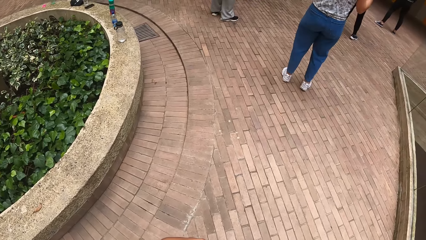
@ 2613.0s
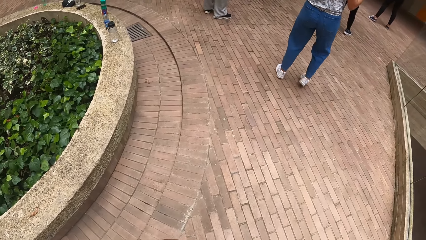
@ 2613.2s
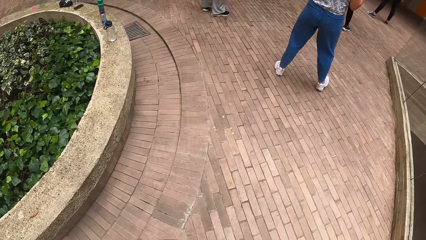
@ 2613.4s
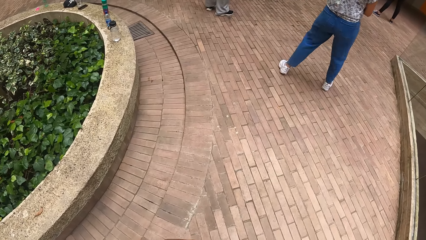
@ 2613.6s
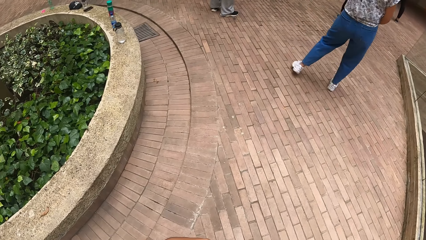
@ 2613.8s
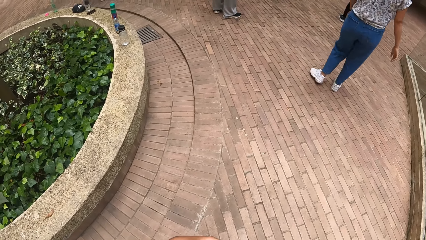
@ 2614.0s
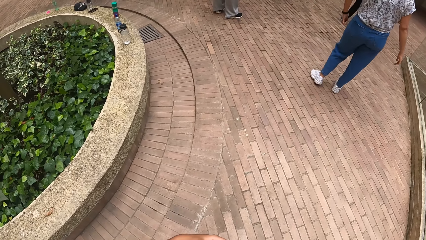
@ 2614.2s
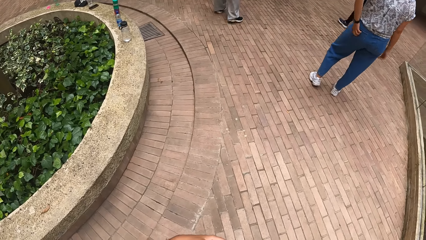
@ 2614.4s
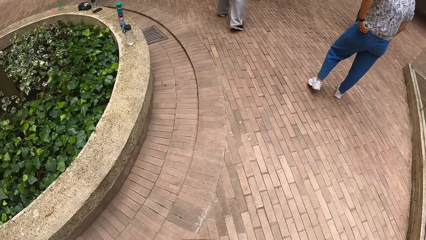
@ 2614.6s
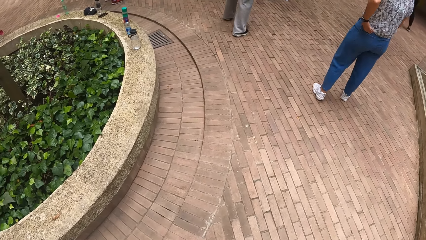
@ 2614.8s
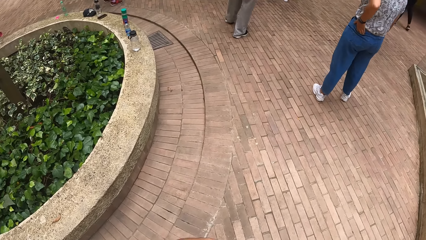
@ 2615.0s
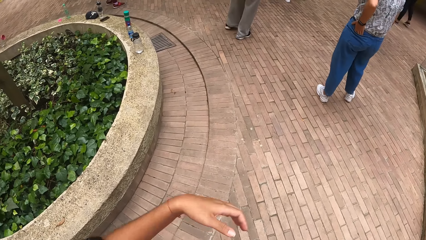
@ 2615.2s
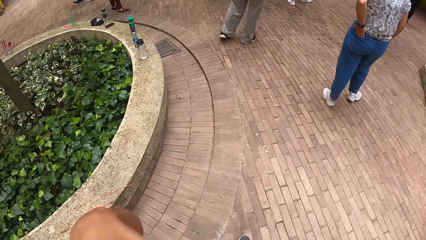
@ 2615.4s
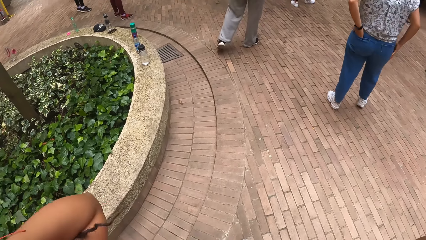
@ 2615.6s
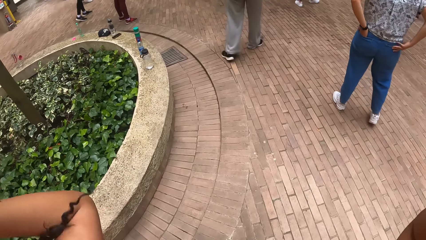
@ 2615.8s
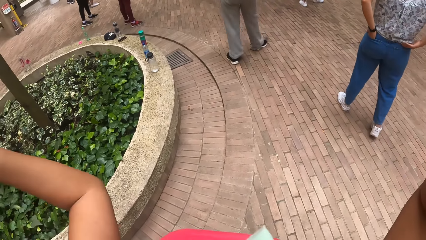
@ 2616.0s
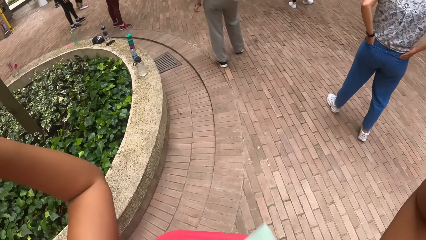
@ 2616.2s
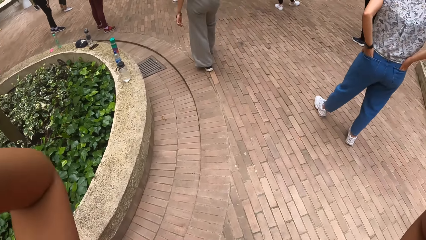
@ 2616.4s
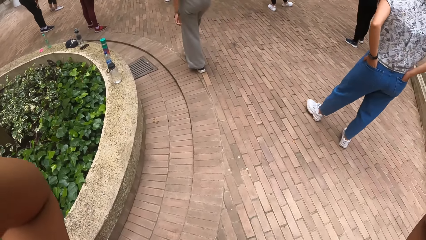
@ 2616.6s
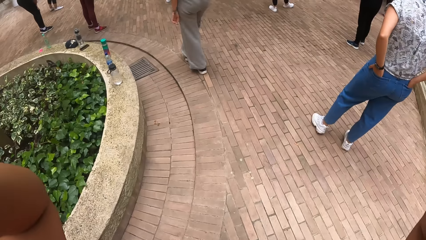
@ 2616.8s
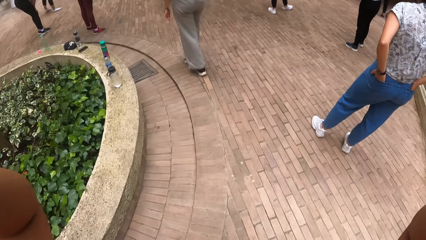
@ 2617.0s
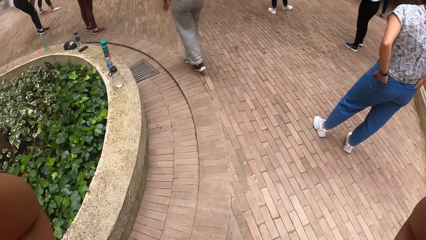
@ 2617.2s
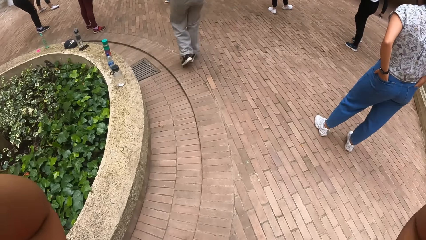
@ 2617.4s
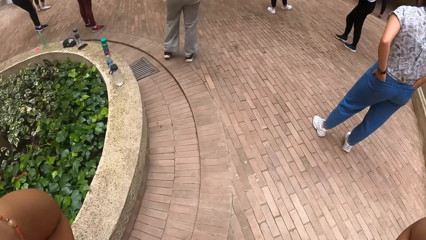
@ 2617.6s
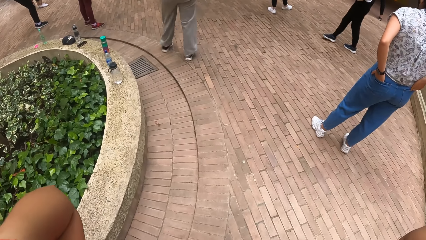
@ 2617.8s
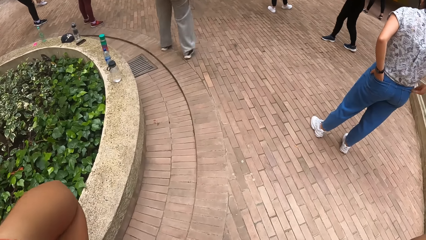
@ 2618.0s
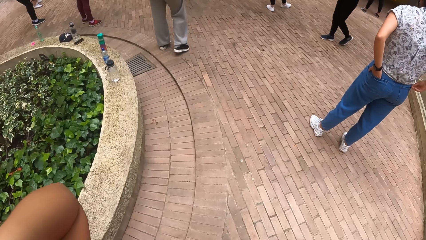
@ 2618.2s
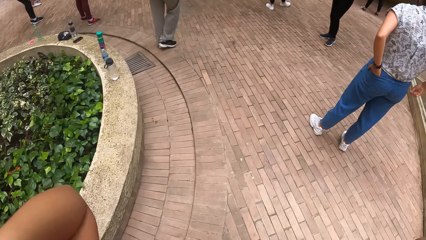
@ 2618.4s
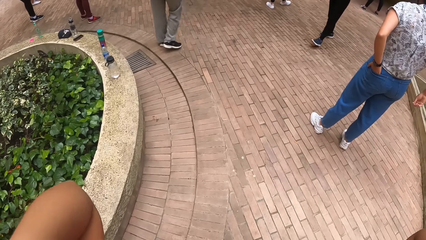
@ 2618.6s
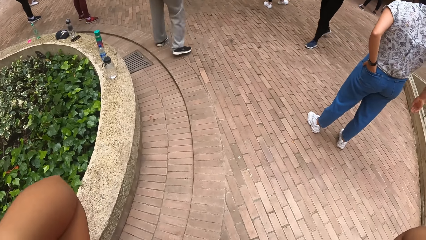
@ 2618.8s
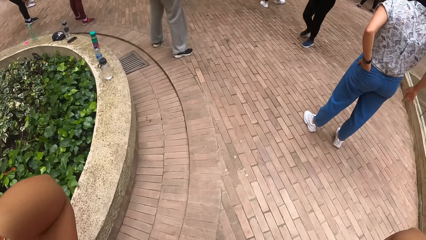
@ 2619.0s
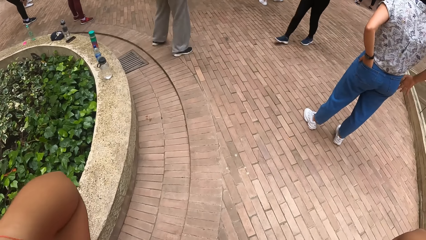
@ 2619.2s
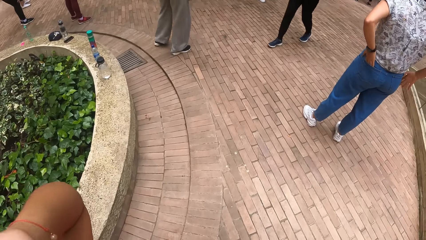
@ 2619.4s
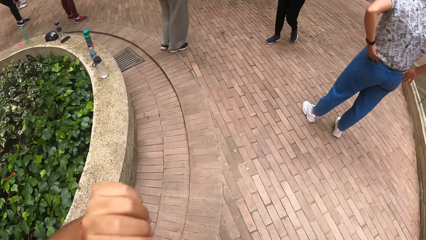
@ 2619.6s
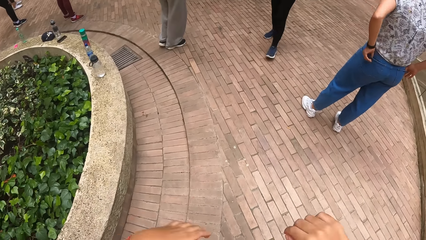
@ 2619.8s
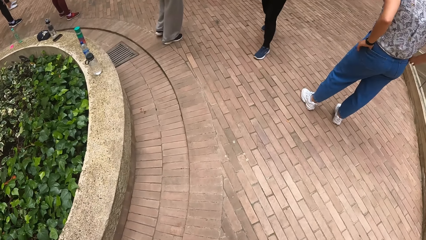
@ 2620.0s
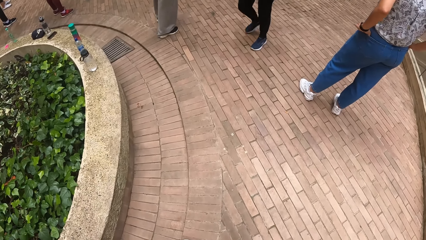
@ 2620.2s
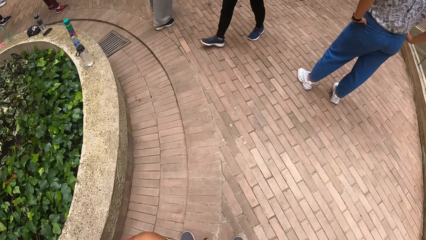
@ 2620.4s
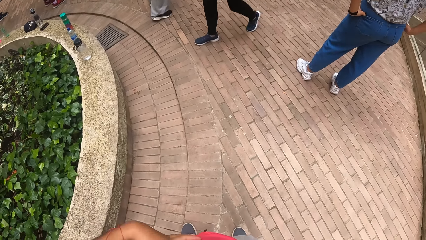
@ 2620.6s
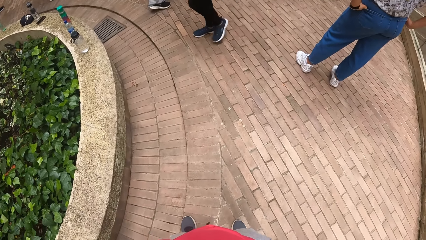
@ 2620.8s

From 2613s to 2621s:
The camera wearer pulls back her hair with her hands.

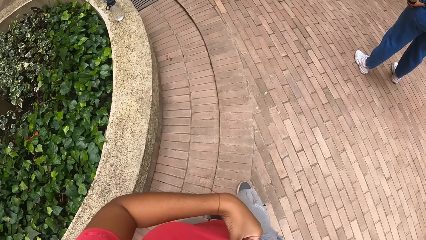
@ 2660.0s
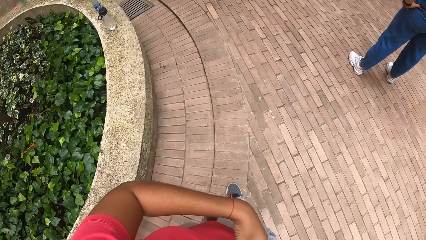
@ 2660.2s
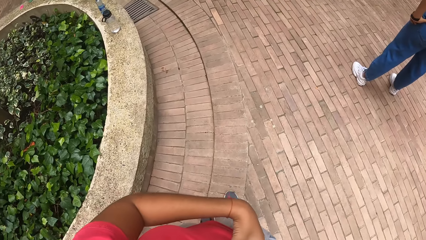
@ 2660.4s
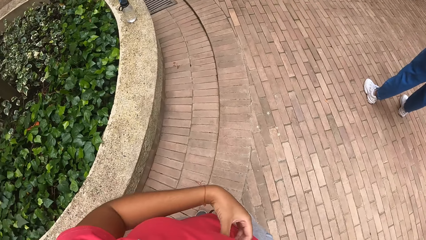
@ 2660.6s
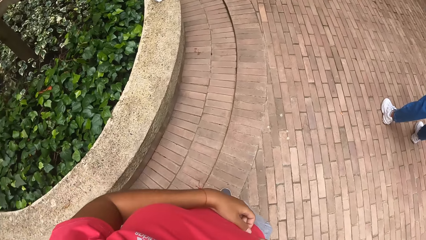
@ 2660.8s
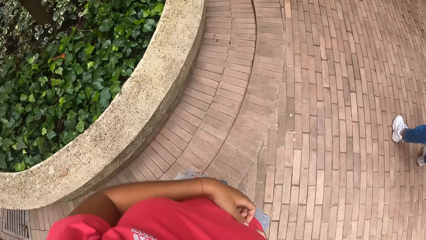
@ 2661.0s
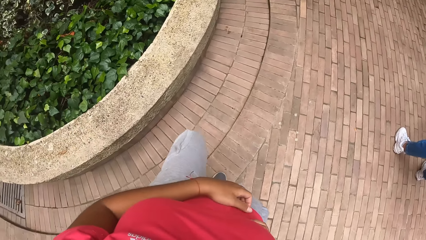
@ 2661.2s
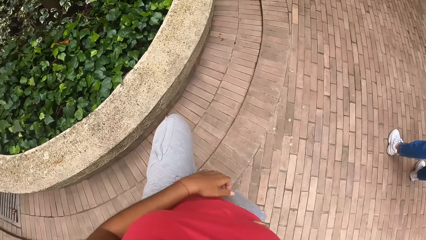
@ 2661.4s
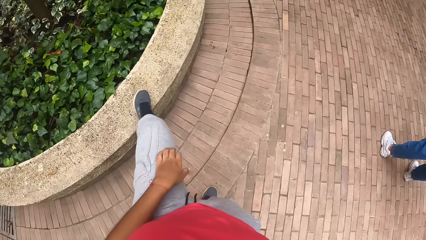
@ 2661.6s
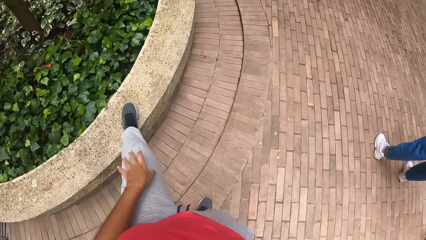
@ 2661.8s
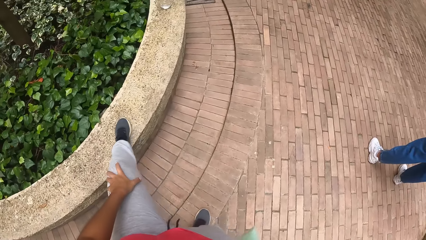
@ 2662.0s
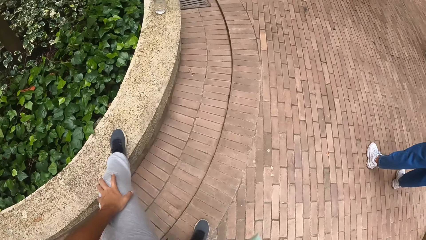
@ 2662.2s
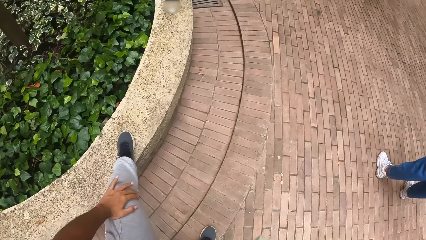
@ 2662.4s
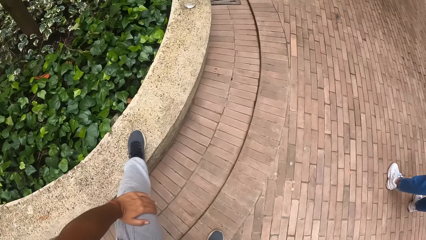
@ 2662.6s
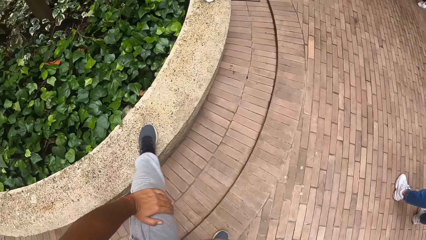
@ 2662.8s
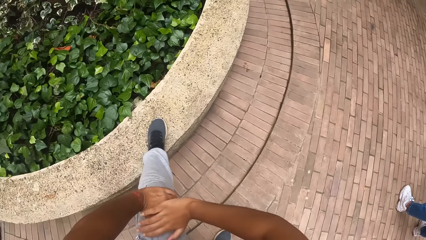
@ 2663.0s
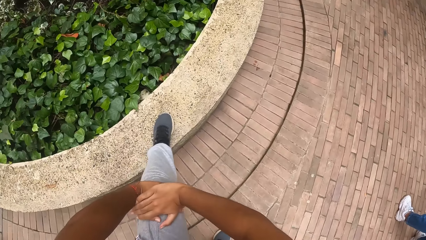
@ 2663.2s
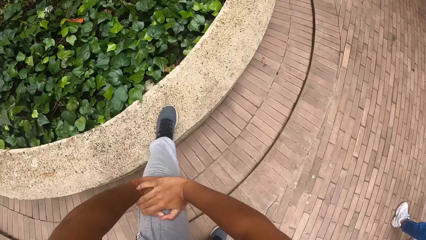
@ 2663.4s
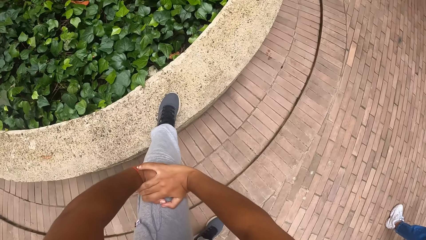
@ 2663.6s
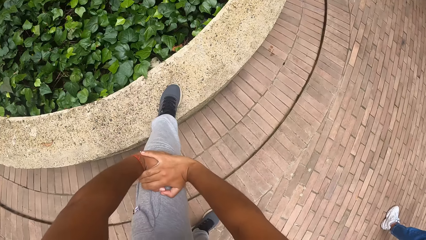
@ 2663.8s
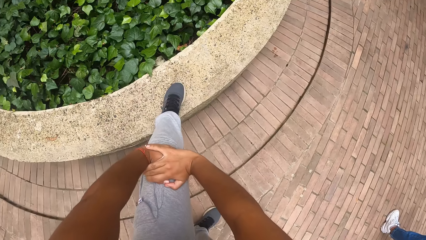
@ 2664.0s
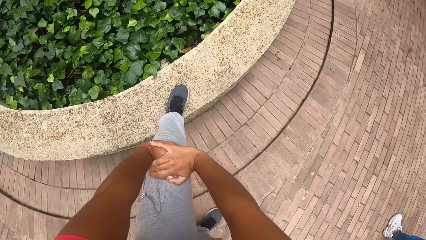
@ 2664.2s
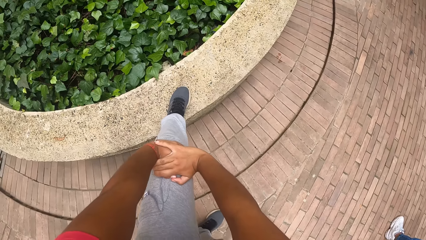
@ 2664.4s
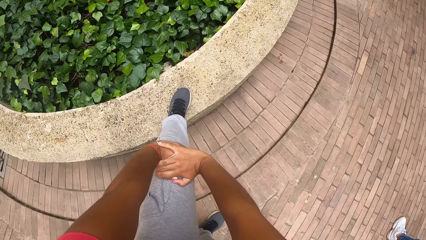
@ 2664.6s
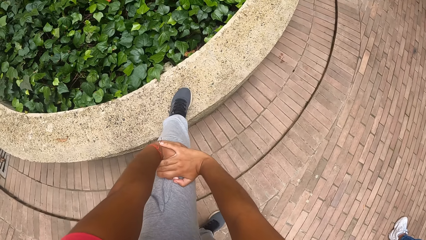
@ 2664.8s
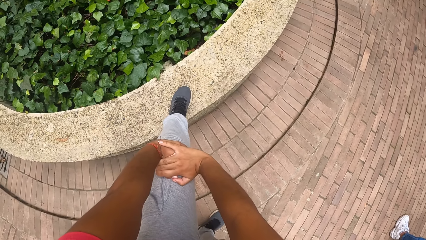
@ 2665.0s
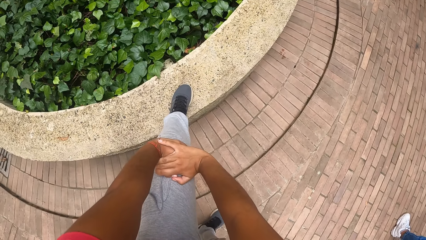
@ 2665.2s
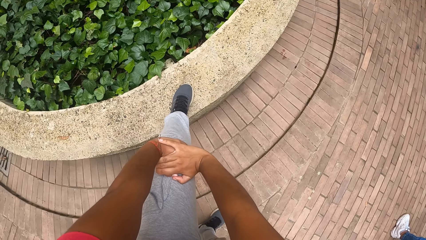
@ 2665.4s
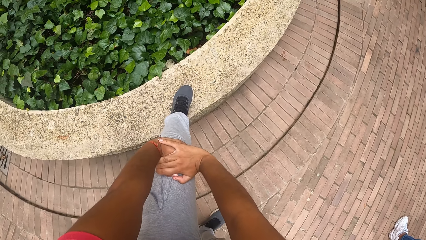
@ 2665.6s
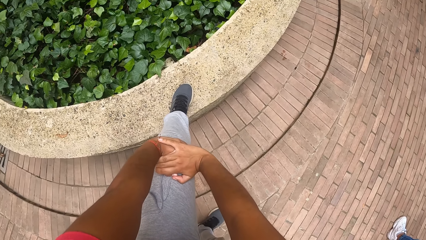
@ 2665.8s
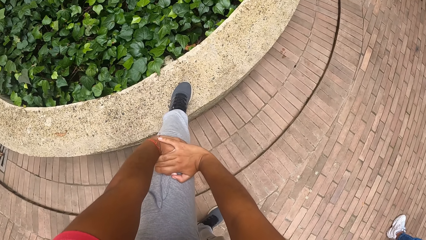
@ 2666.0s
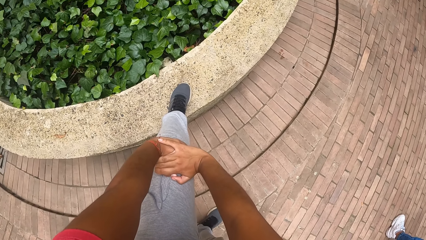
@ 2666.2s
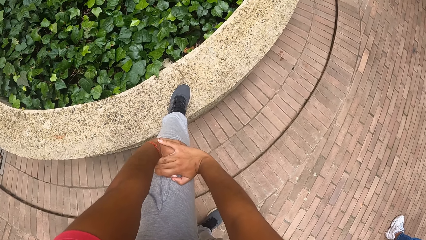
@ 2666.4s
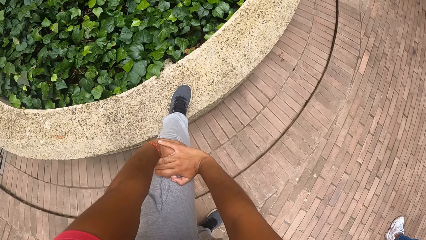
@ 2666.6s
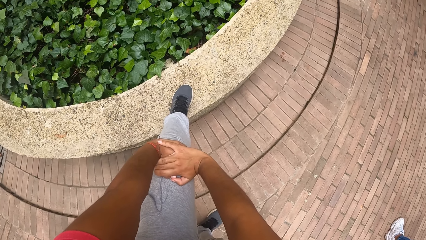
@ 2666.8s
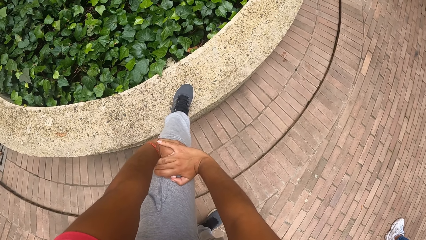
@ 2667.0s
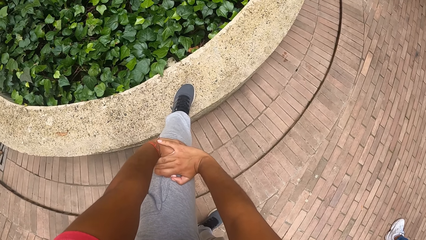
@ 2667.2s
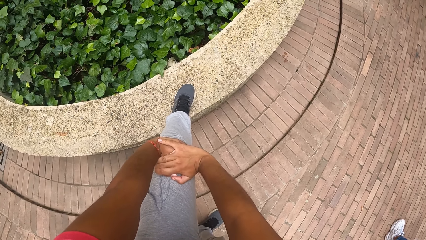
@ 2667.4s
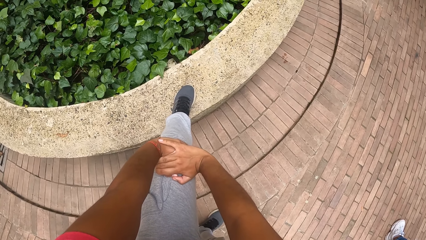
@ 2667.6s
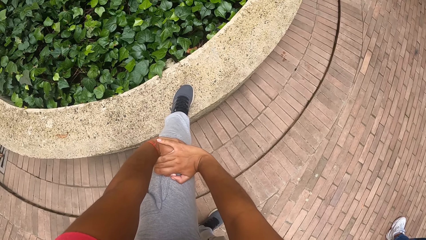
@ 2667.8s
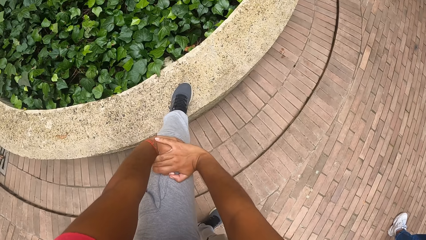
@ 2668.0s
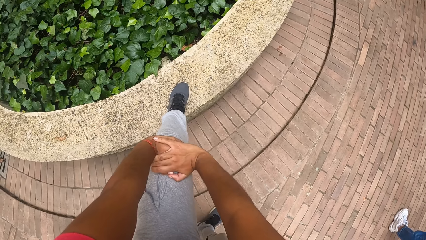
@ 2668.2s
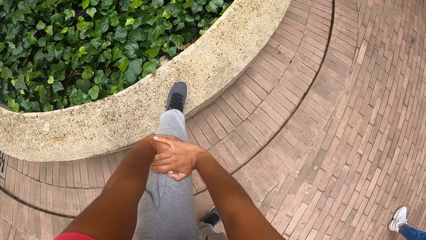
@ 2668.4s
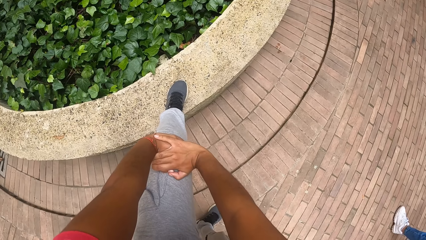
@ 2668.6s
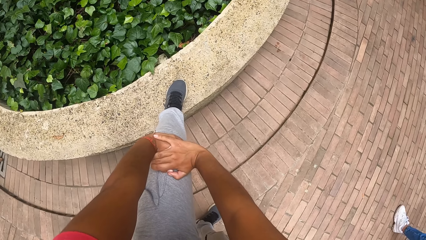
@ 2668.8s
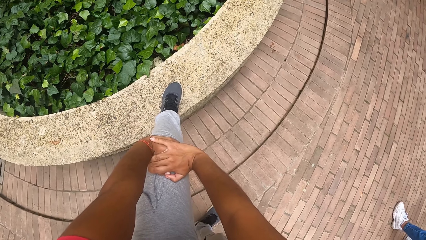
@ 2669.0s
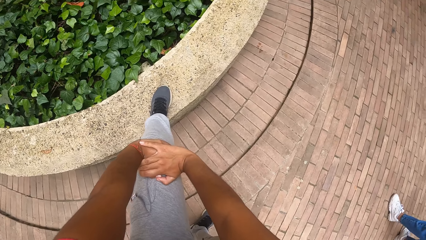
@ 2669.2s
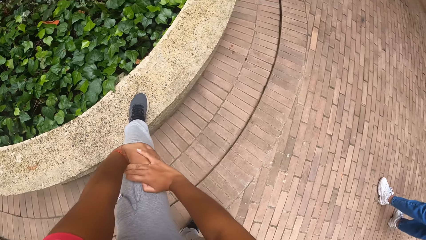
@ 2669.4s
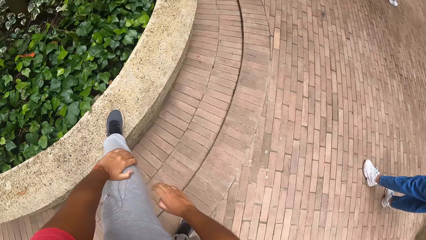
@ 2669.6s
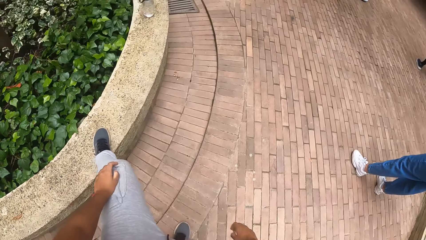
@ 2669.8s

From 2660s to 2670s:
The camera wearer steps on the cemented block.
